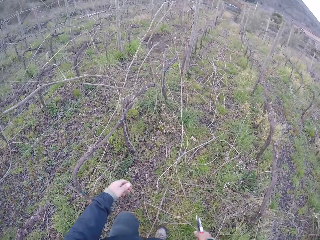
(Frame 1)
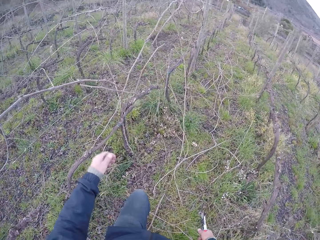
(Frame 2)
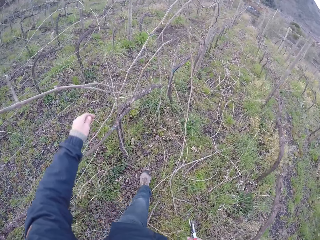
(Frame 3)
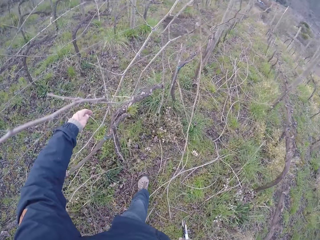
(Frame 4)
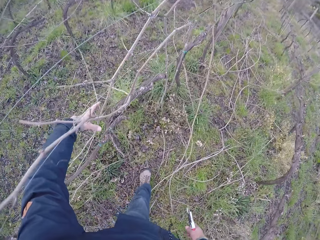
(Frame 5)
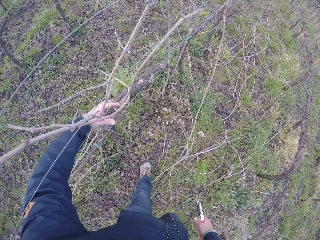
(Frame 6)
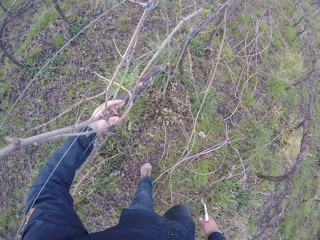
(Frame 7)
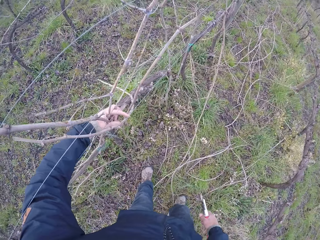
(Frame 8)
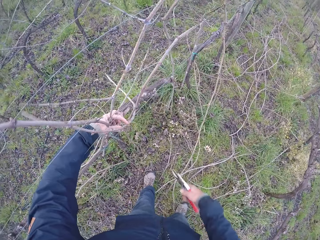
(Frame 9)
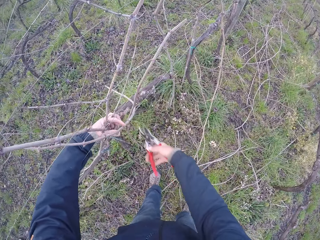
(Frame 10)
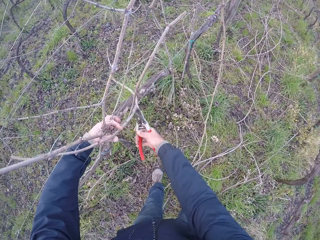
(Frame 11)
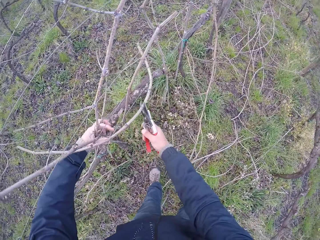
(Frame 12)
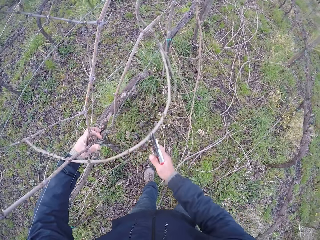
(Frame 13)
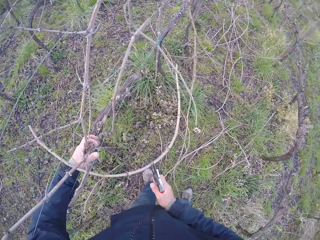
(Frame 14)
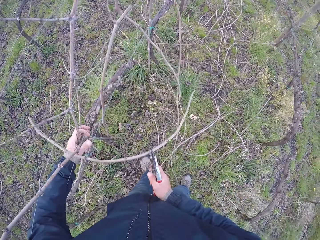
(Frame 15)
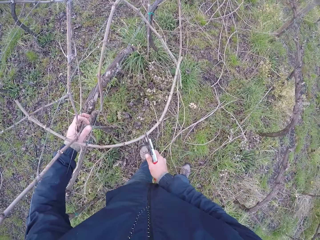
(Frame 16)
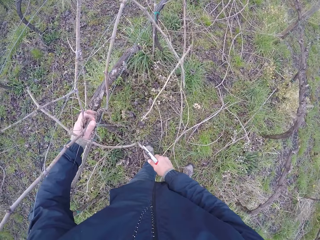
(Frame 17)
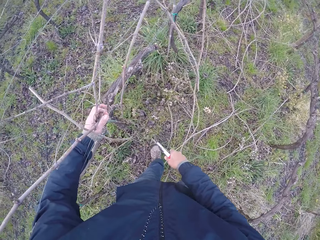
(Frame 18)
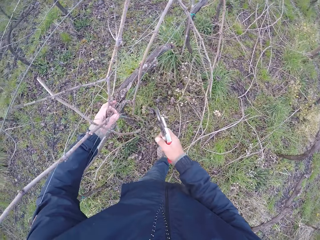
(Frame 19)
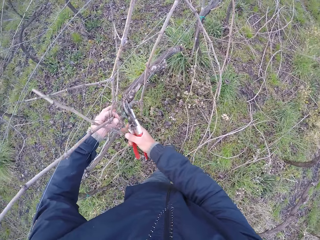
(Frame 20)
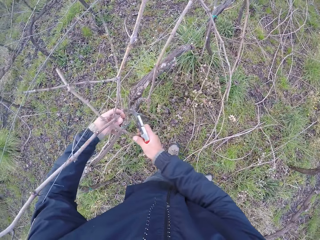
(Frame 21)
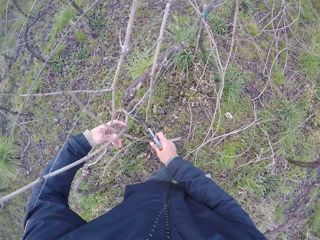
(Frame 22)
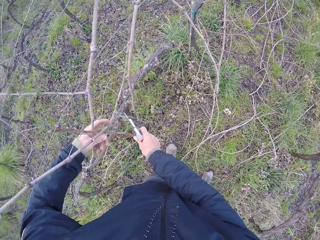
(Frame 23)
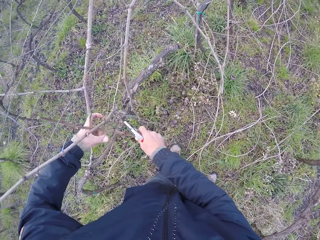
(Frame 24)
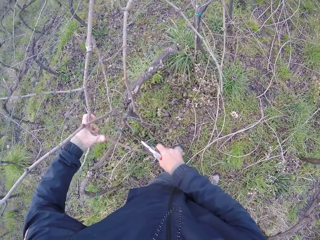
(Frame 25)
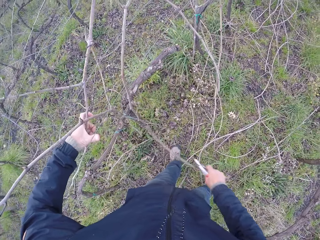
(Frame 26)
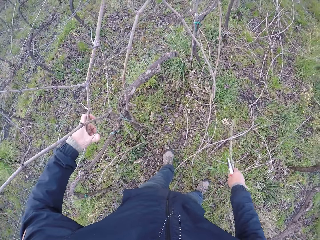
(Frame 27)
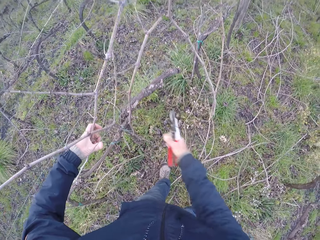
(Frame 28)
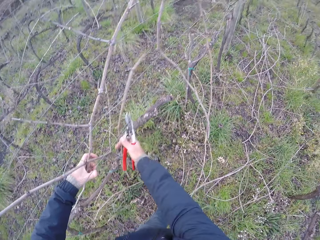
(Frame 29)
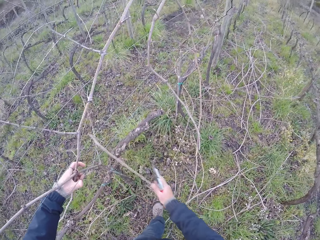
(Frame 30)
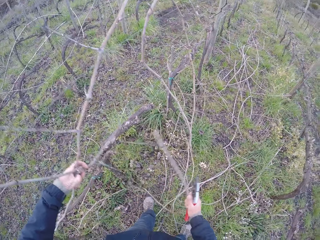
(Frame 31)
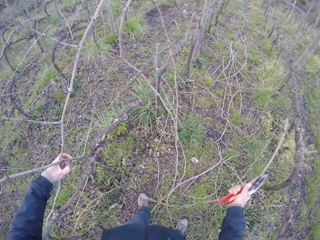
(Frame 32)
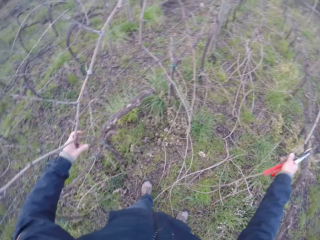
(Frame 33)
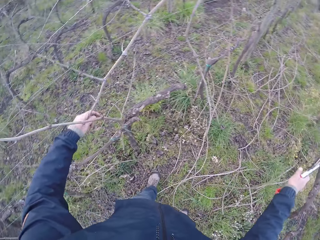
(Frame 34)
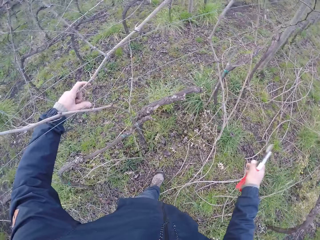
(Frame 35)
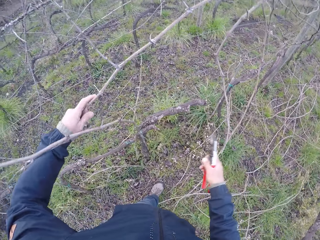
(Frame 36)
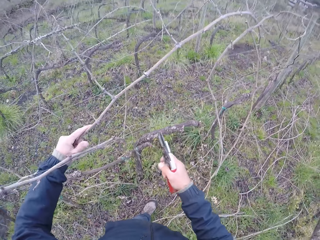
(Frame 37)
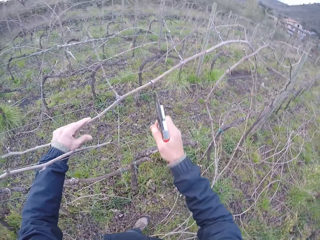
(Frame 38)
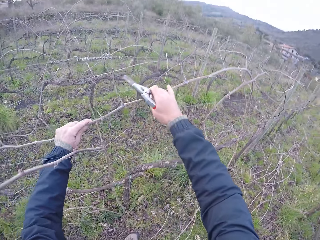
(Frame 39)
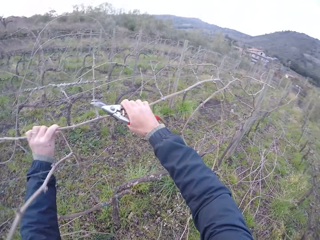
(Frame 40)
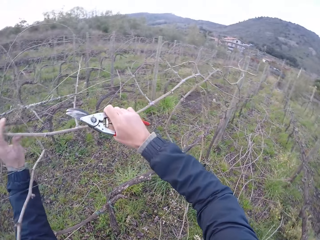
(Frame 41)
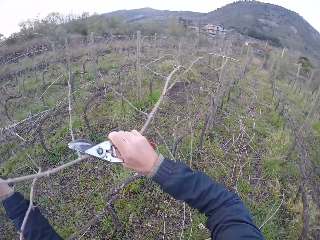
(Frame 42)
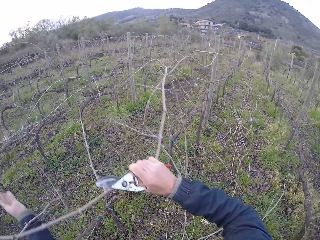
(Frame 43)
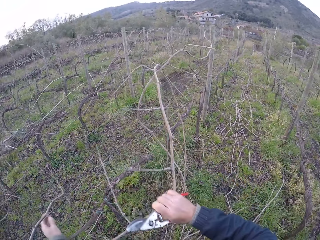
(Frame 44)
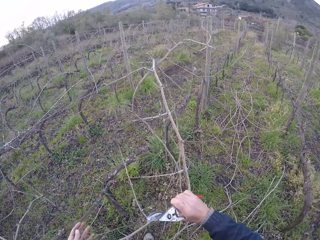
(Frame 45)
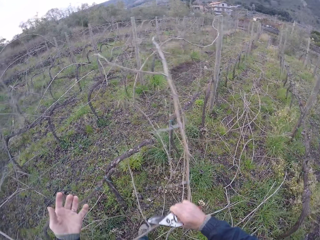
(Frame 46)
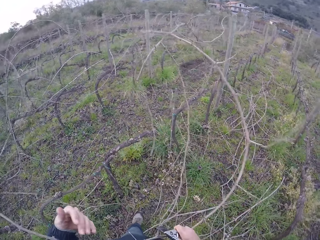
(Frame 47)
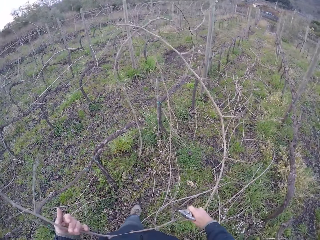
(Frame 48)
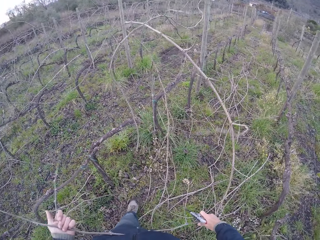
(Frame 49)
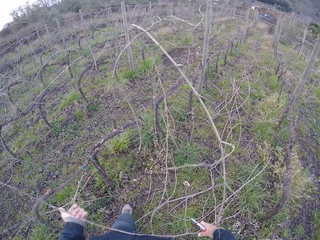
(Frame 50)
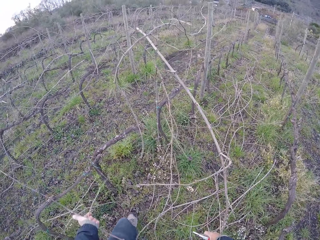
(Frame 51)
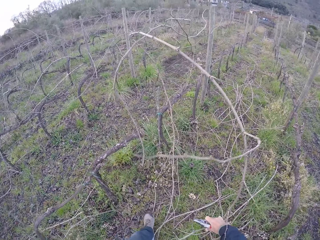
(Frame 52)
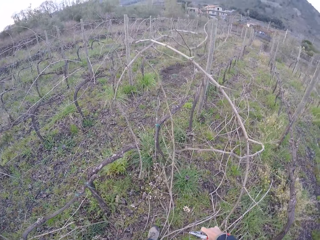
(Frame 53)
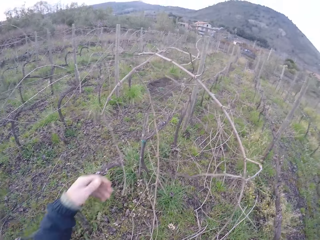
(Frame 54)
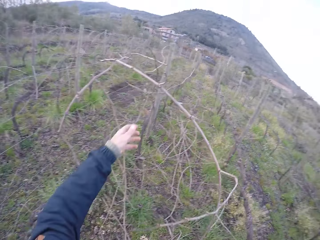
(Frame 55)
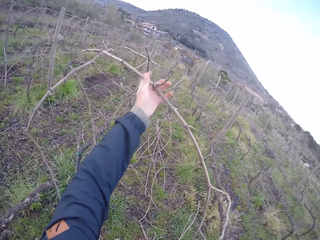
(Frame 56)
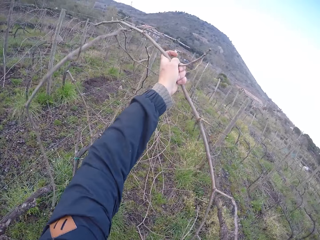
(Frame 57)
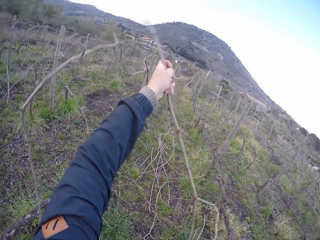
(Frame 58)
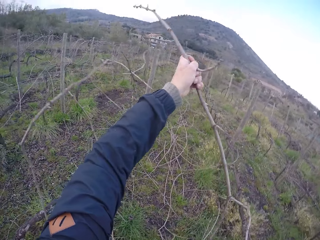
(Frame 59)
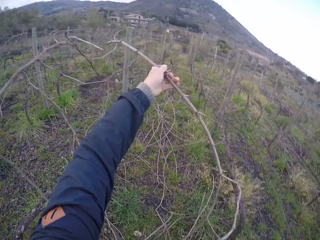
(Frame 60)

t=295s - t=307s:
The camera wearer walks around. He holds twigs with his left hand. He cuts a twig with the secateurs in his right hand. He pulls the twig with his right hand. He drops the twig in his right hand on the ground. He pulls the twig with his right hand. He drops the twig in his right hand on the ground. He holds the twig in his left hand with both hands. He pulls the twig with both hands.

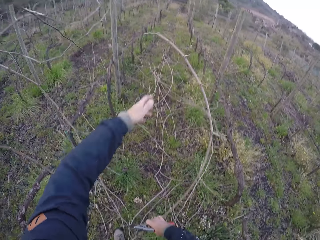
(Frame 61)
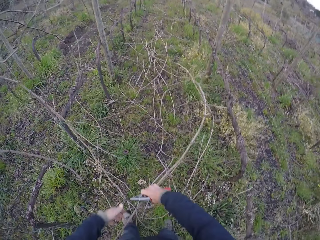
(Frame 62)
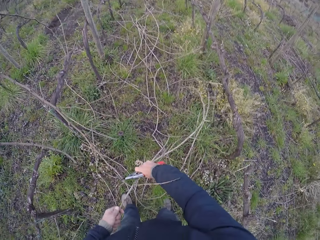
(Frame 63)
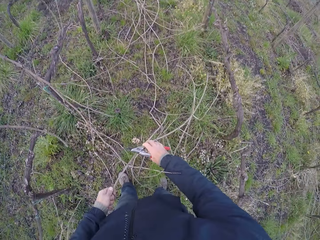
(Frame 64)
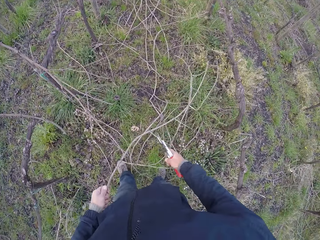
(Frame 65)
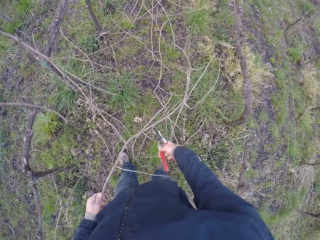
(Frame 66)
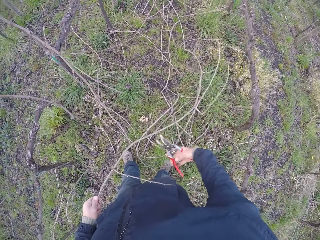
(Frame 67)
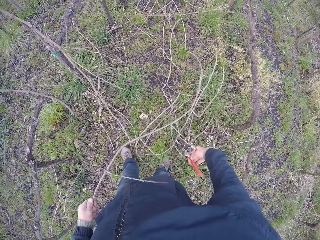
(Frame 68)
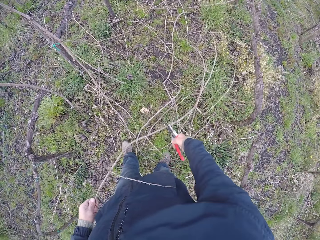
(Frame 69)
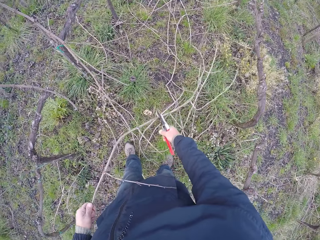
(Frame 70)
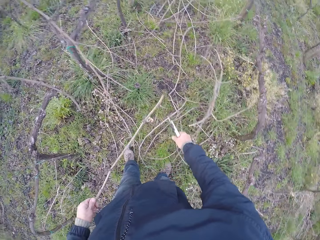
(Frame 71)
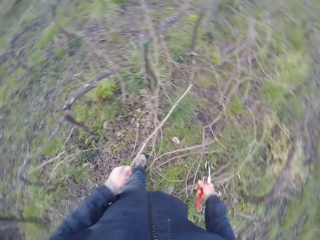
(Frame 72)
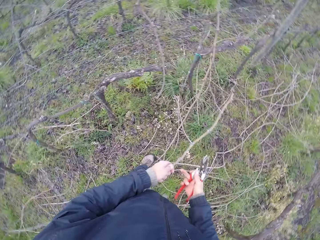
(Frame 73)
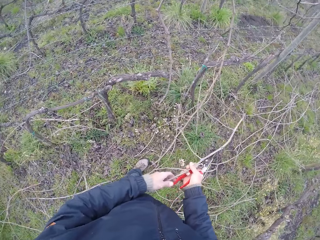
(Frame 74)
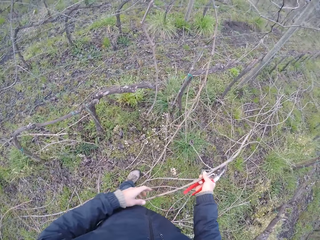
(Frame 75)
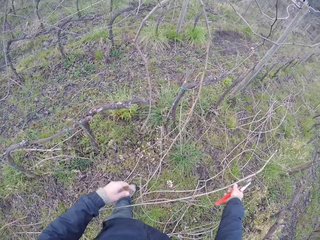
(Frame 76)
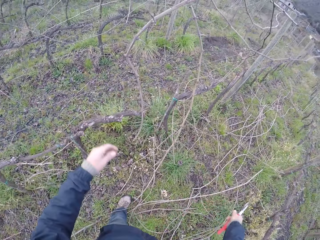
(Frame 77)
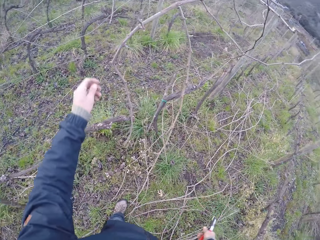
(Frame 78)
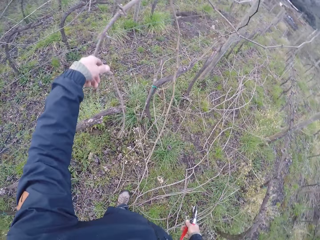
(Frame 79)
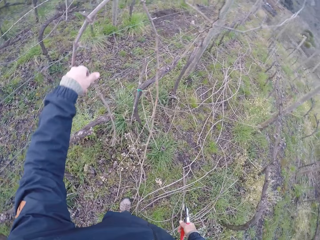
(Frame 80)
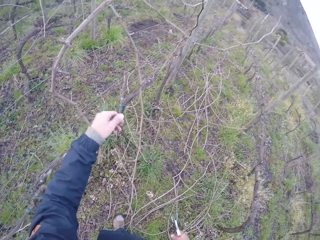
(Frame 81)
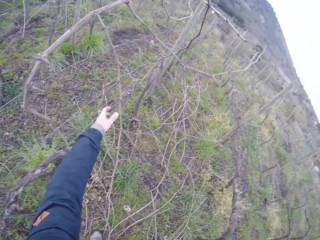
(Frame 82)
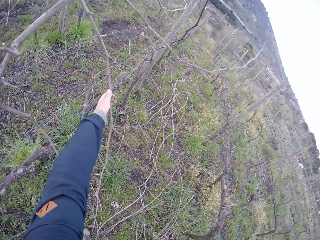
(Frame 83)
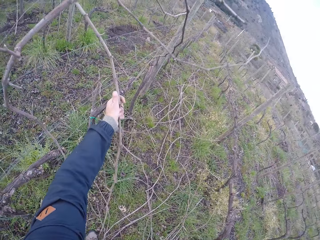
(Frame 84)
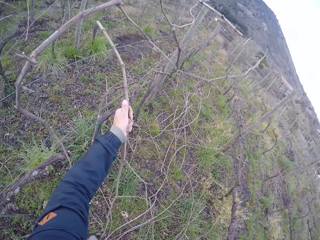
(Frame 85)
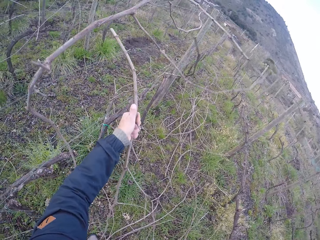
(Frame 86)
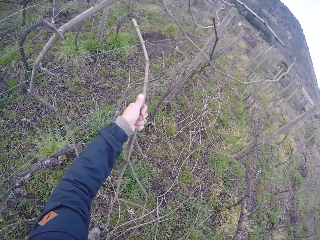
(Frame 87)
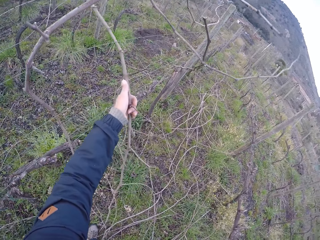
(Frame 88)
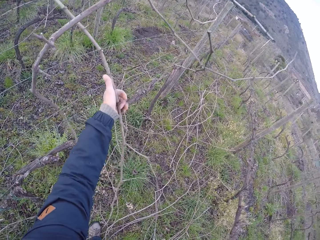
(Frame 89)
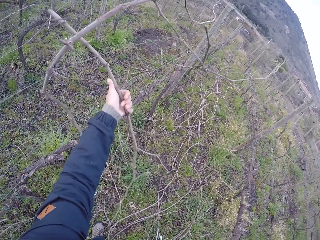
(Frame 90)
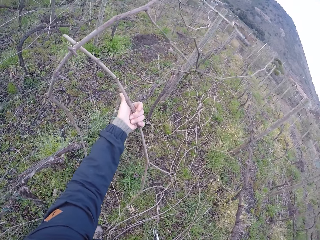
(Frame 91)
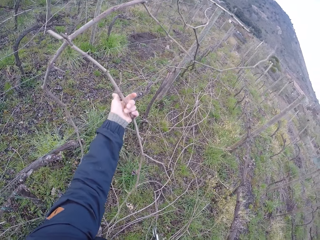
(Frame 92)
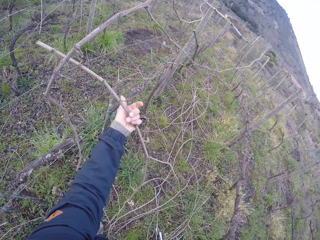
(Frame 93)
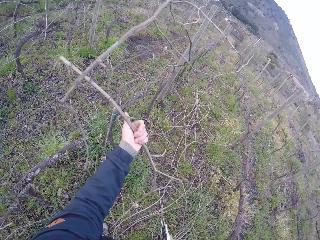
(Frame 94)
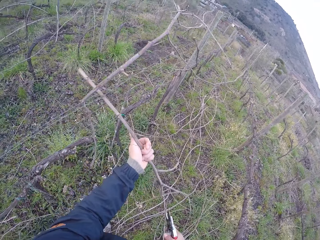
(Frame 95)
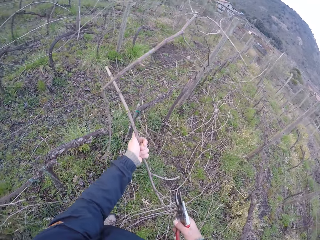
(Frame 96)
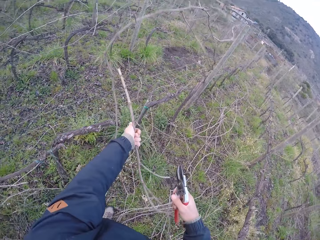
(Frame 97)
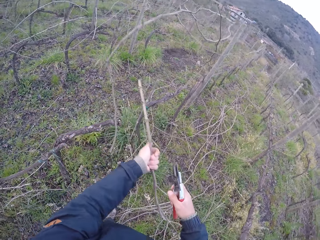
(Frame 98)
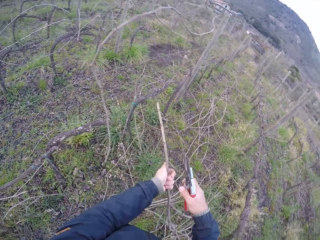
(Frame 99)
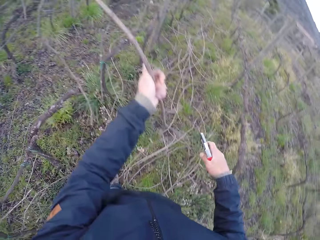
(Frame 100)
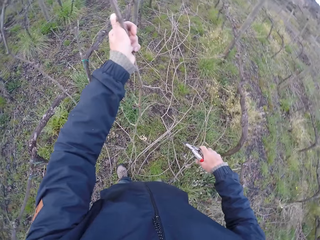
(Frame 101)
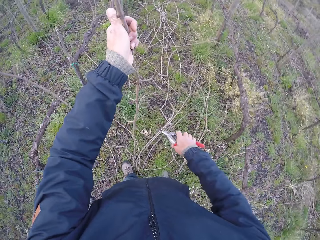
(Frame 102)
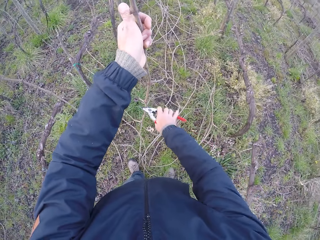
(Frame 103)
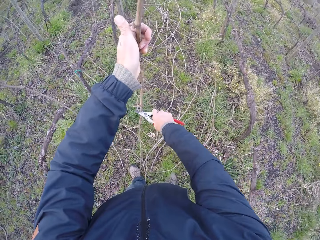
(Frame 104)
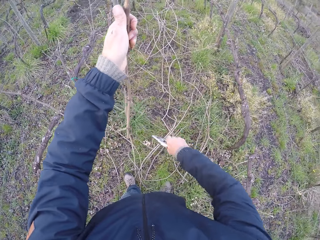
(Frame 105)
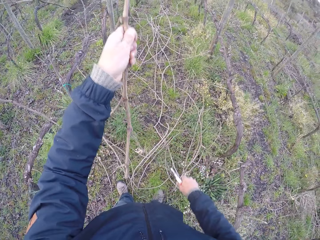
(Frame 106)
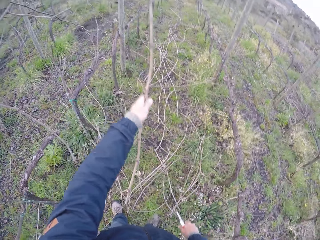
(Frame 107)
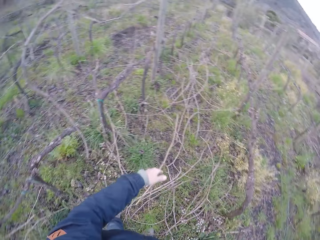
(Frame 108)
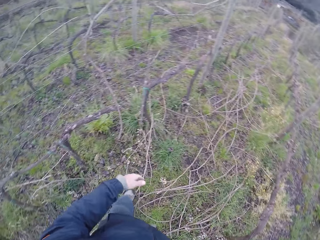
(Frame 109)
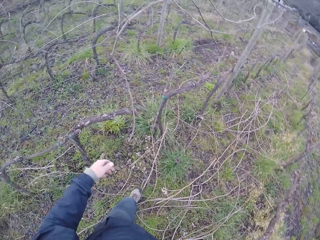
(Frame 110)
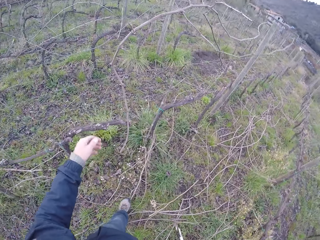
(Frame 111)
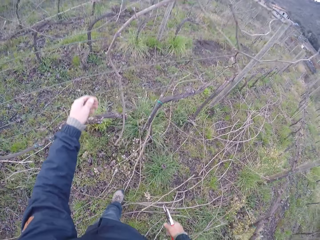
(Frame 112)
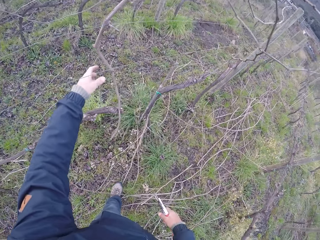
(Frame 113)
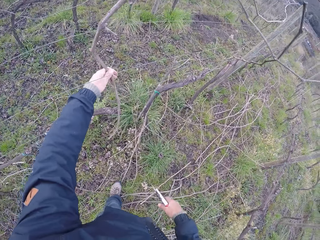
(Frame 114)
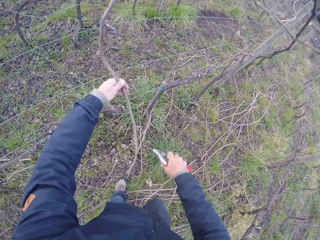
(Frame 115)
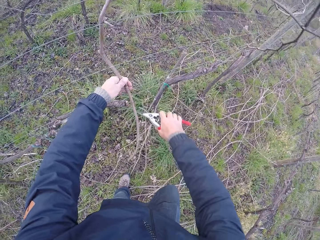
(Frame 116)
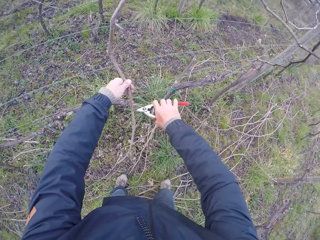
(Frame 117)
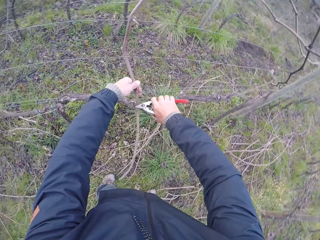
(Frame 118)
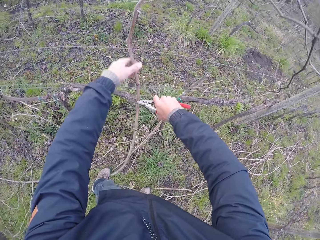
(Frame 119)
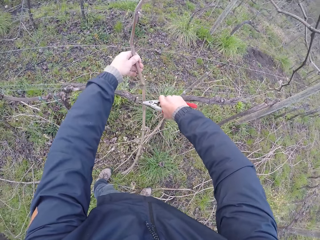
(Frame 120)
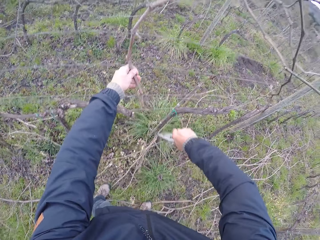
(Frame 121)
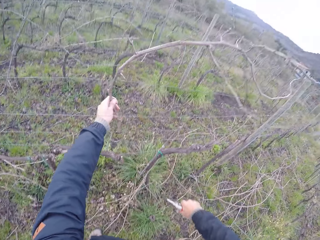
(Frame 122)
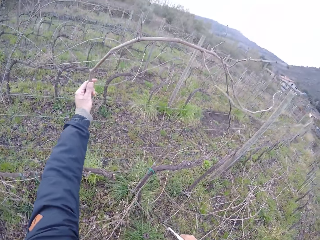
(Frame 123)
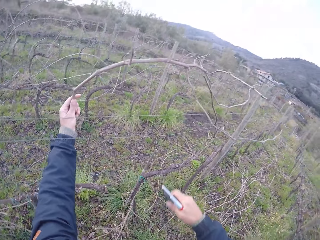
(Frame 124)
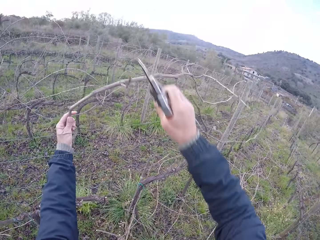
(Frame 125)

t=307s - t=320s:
The camera wearer cuts the twig in his left hand with the secateurs in his right hand. He moves the twig in his left hand to his right hand. He drops the twig in his right hand on the ground. He pulls a twig with his left hand. He cuts the twig in his left hand with the secateurs in his right hand. He drops the twig in his left hand on the ground. He holds a twig with his left hand. He cuts the twig in his left hand with the secateurs in his right hand.
